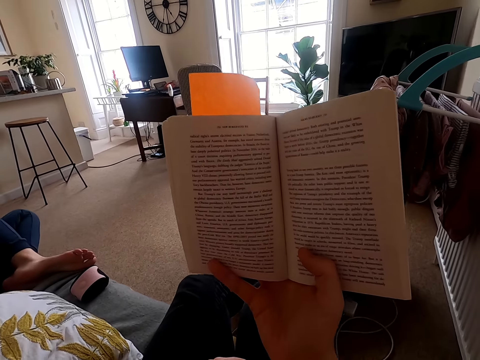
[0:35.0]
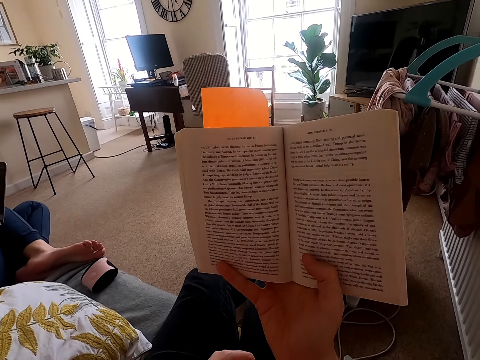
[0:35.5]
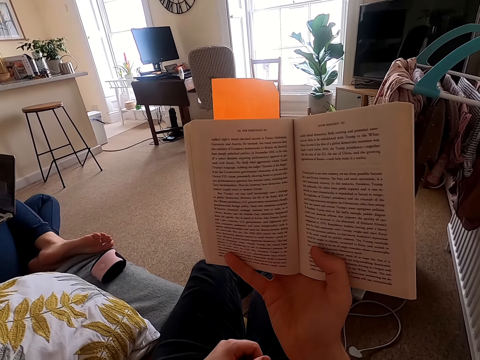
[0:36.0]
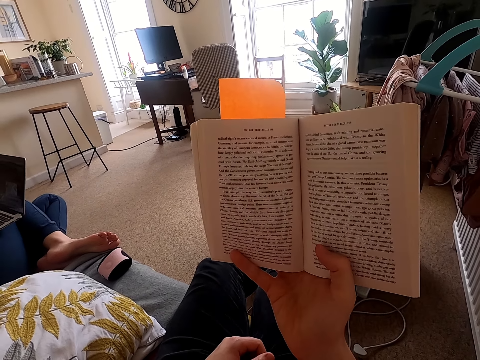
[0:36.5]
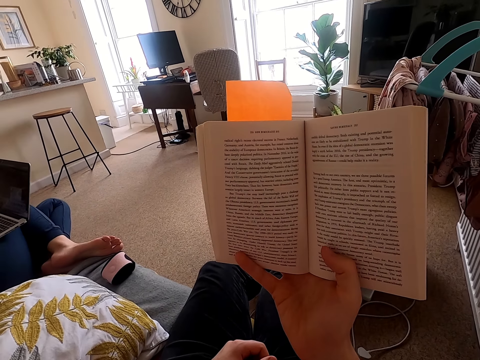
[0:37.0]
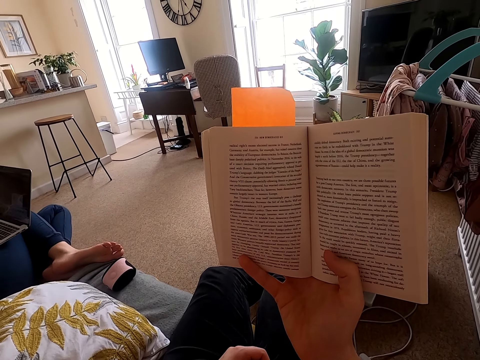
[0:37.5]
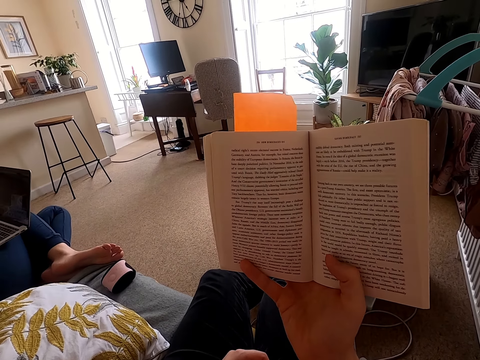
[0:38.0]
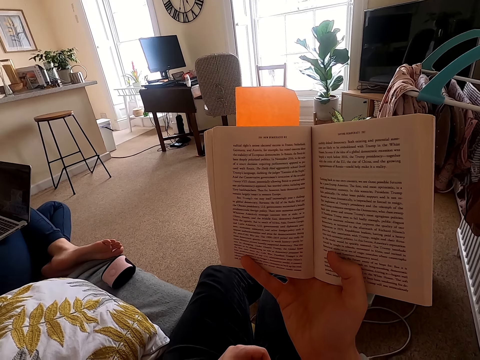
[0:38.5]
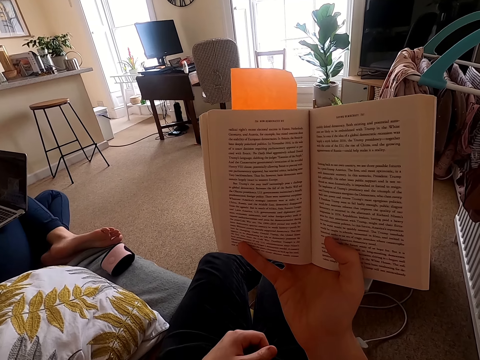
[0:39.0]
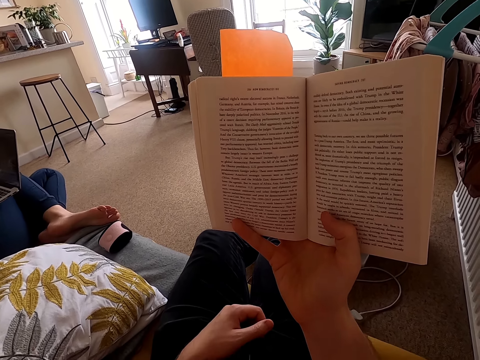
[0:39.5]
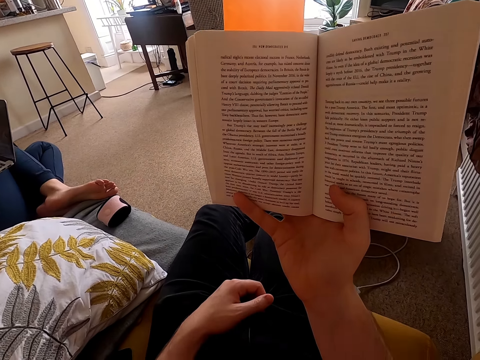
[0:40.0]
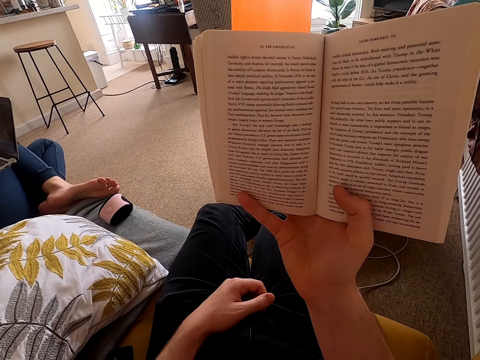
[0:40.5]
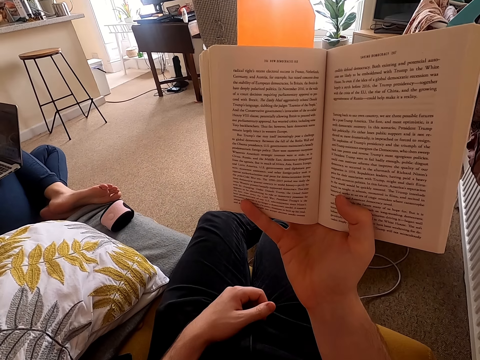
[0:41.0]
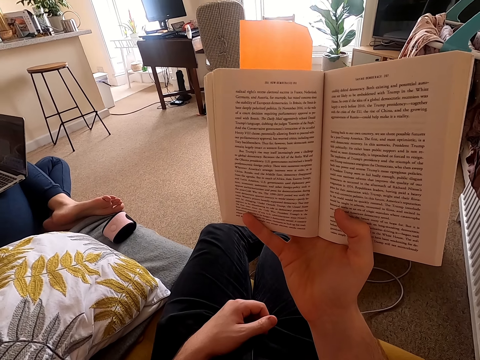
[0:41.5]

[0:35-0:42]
The camera wearer reads the book.
